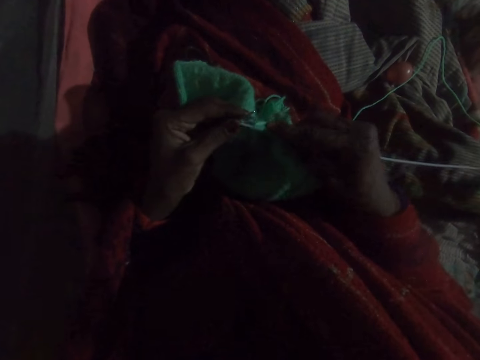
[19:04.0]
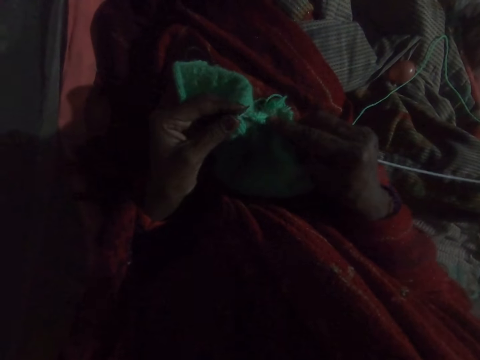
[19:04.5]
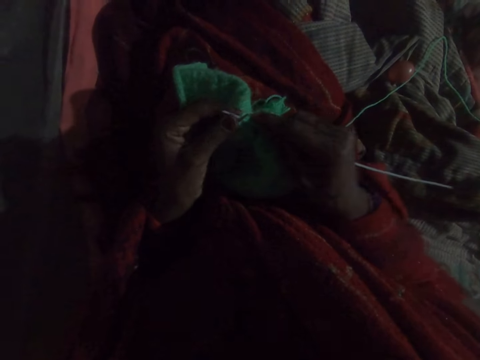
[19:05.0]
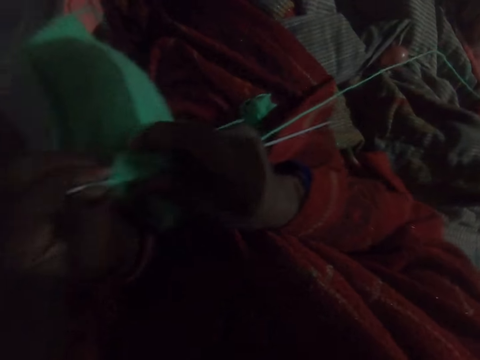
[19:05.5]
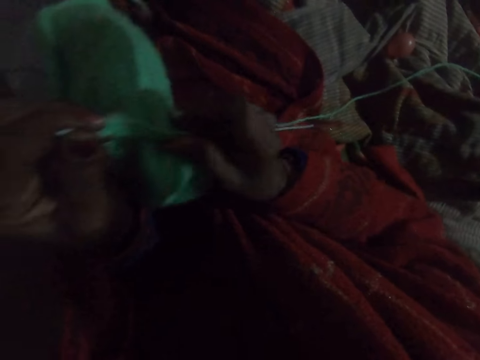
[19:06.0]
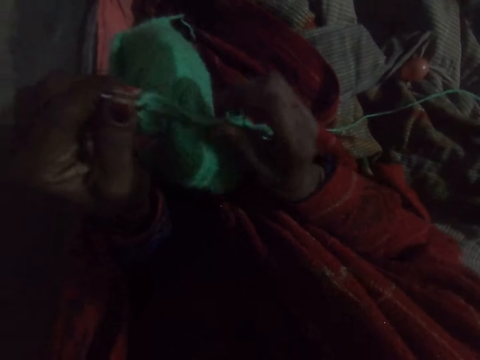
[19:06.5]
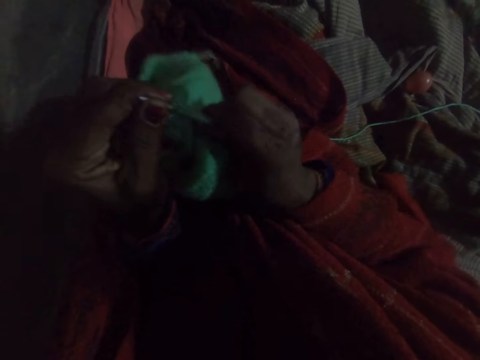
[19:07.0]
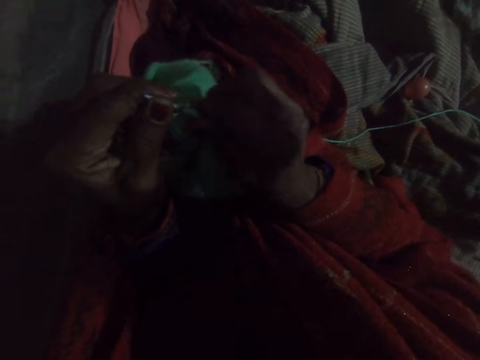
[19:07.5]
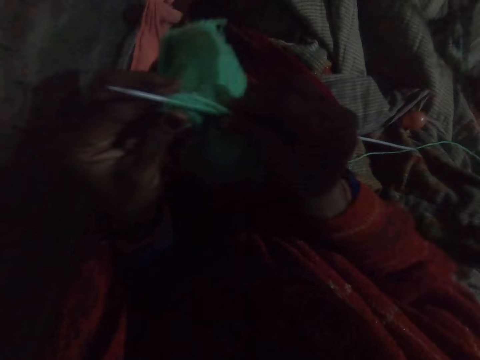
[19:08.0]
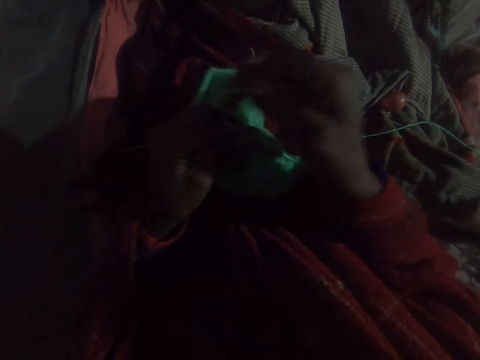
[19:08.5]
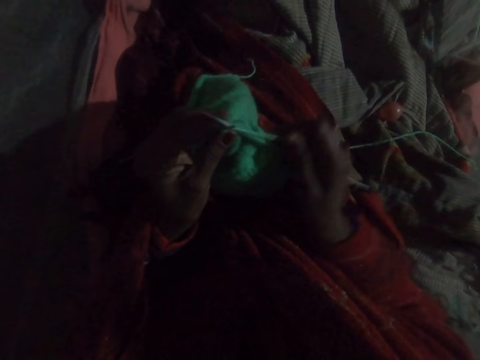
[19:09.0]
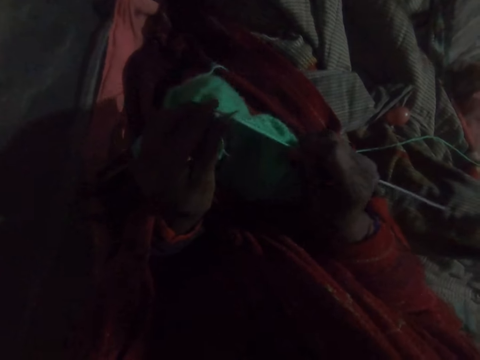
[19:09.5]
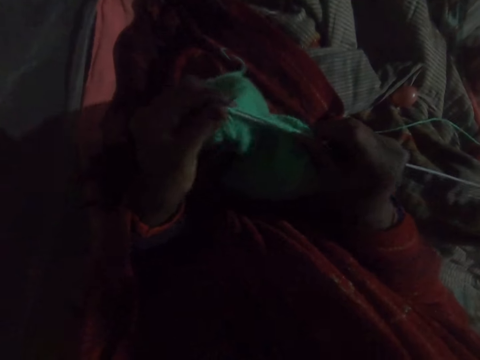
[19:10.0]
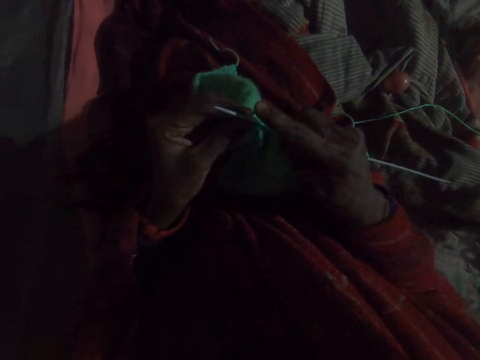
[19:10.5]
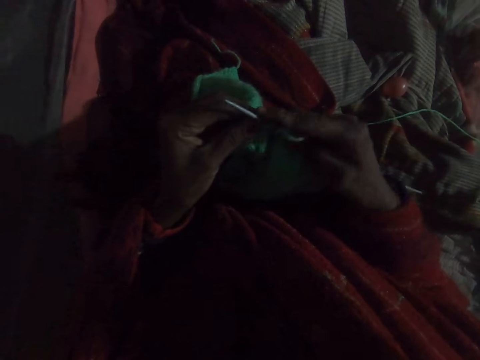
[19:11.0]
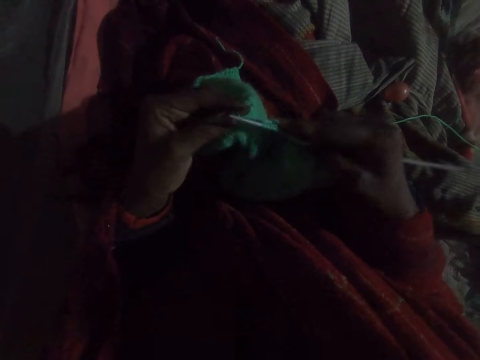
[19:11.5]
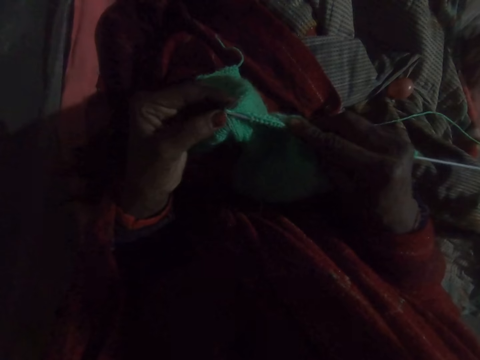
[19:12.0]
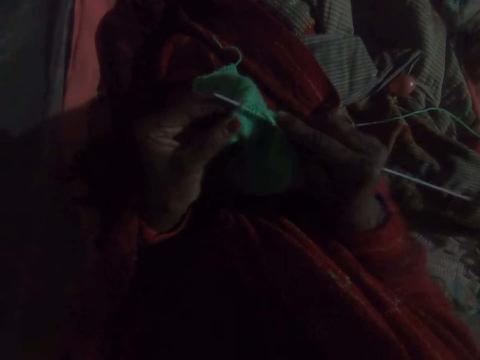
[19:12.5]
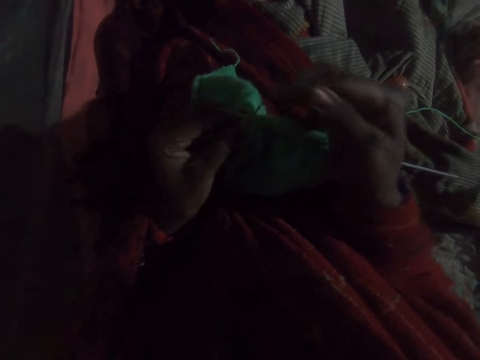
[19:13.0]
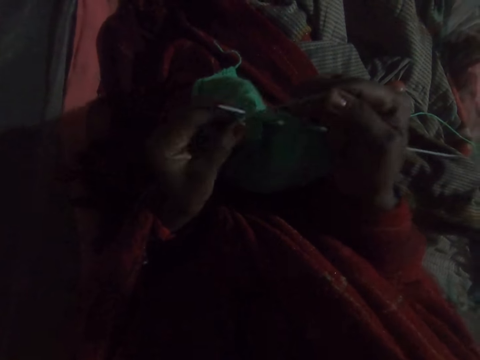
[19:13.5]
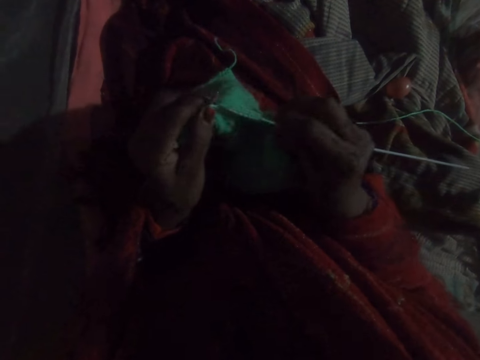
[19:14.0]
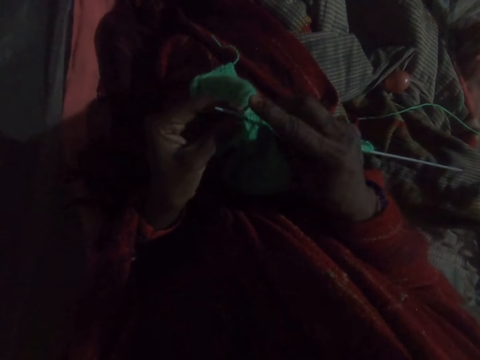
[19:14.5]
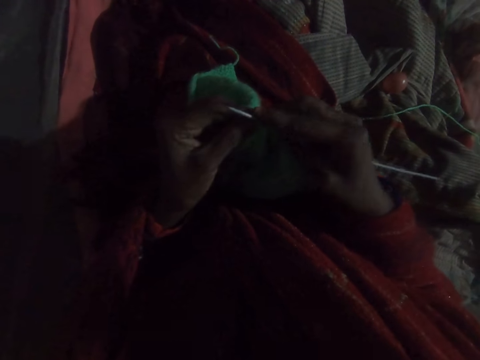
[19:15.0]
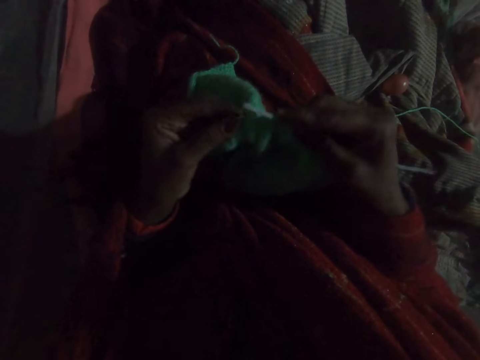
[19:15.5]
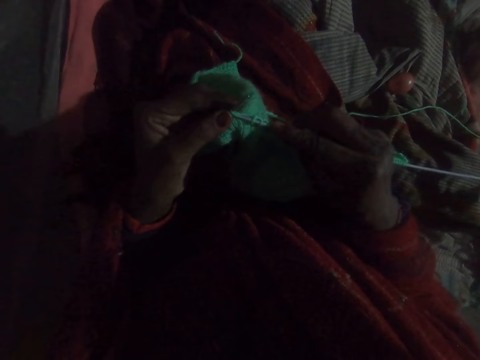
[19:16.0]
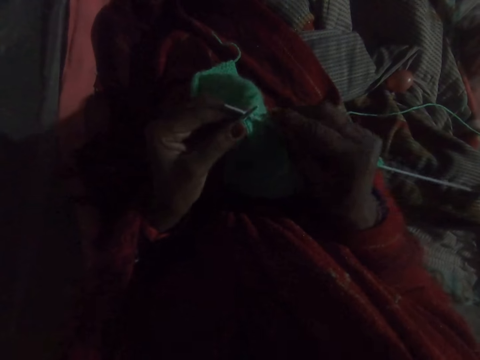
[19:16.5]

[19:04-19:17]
The camera wearer lifts up the knitted wool. She pulls the knitted wool towards her right hand. She pushes the fabric down on the knitting pin. She lowers the knitted wool towards her thighs. She knits the fabric with the knitting pin and yarn.

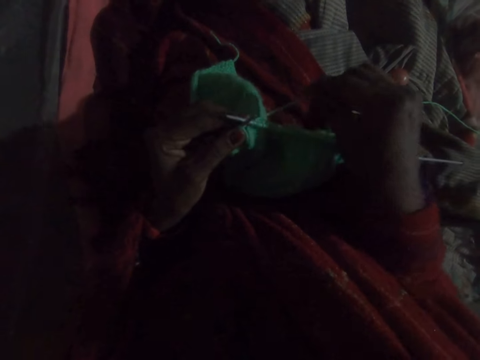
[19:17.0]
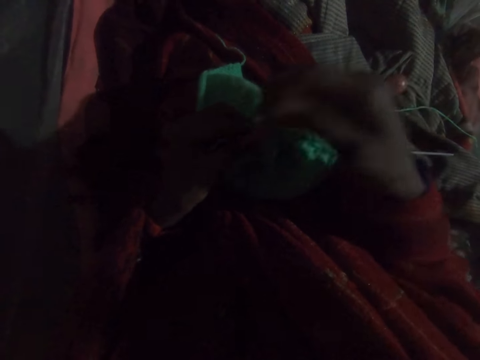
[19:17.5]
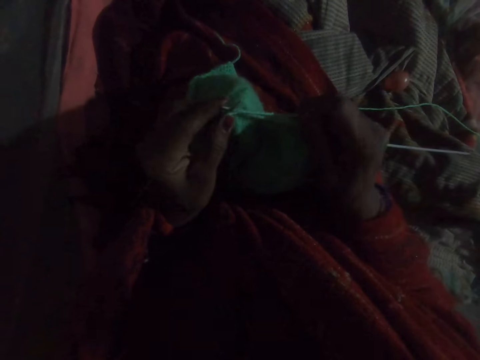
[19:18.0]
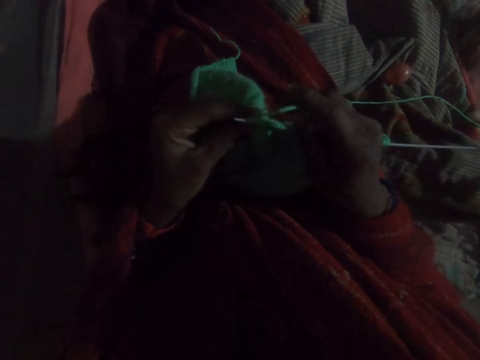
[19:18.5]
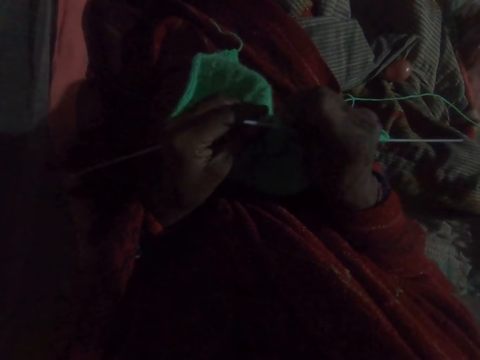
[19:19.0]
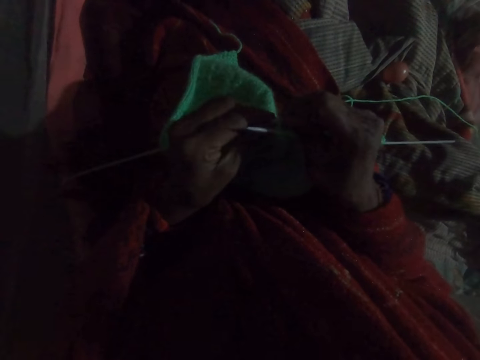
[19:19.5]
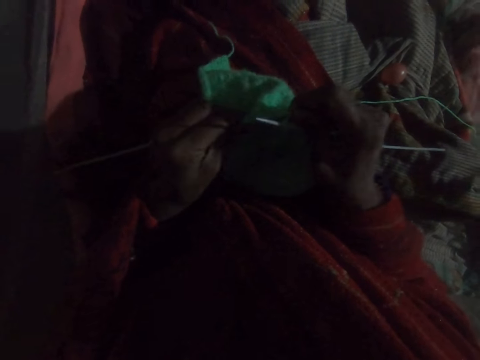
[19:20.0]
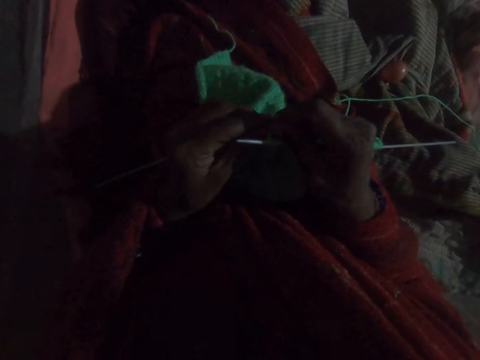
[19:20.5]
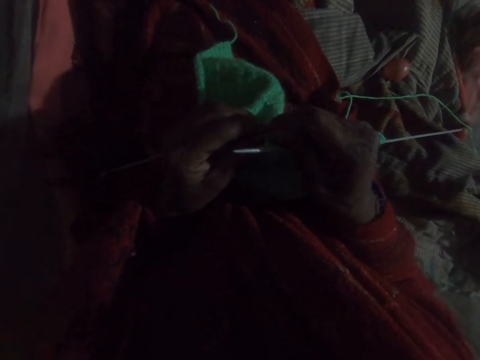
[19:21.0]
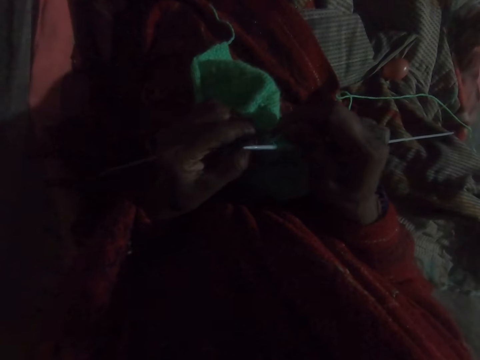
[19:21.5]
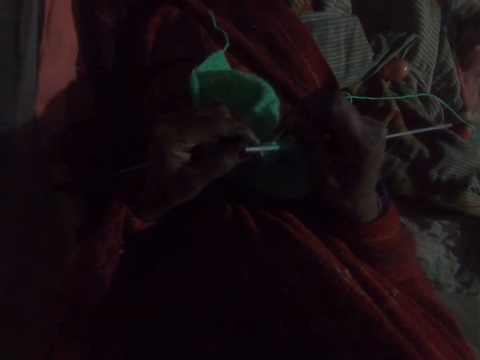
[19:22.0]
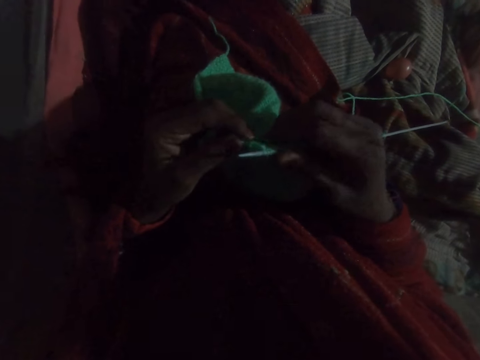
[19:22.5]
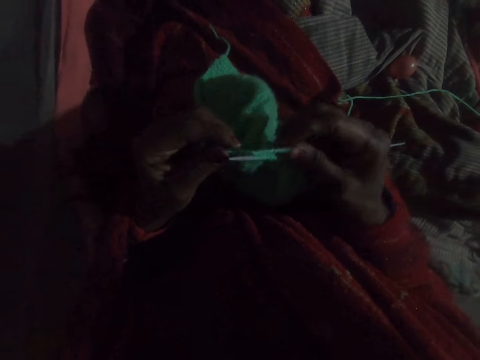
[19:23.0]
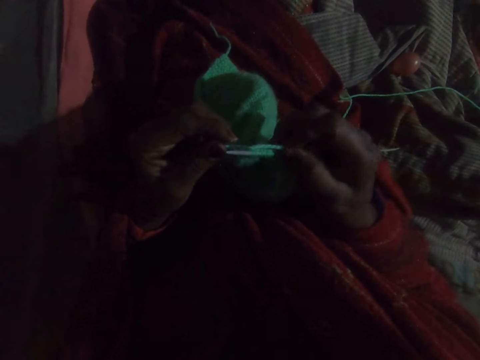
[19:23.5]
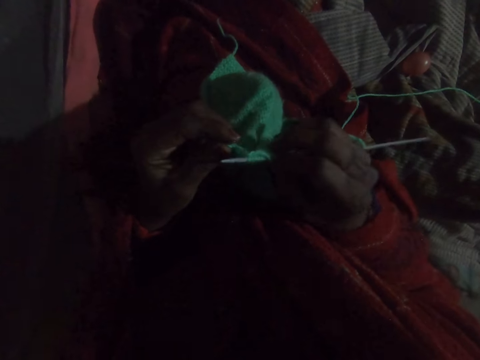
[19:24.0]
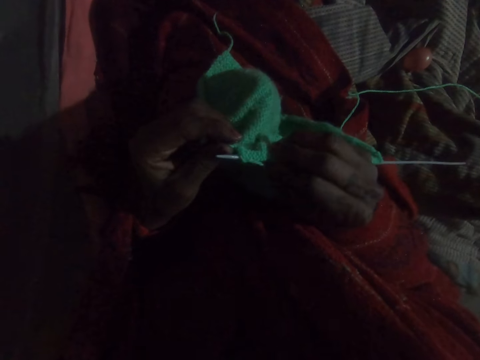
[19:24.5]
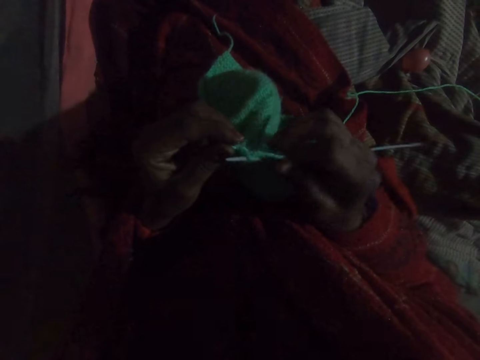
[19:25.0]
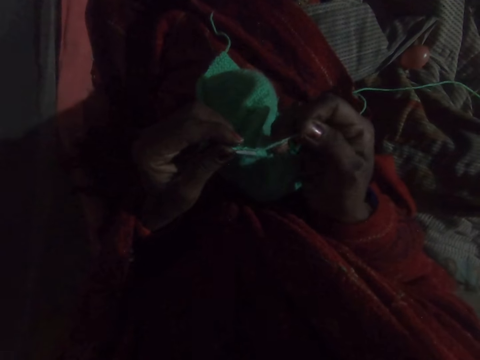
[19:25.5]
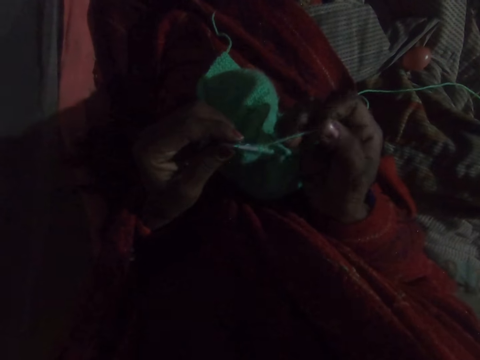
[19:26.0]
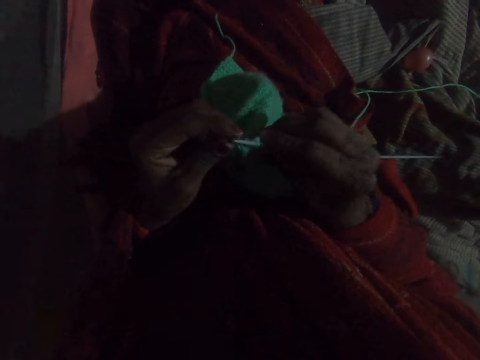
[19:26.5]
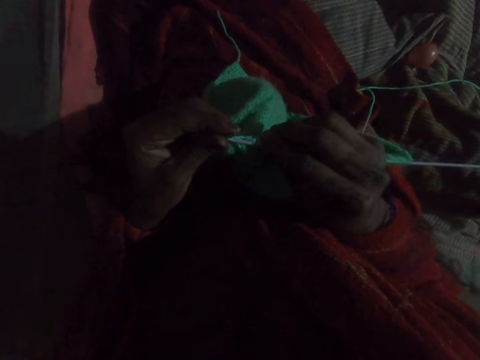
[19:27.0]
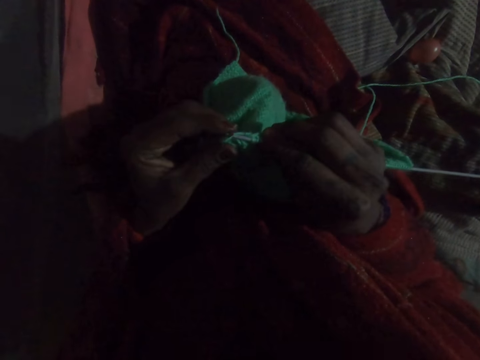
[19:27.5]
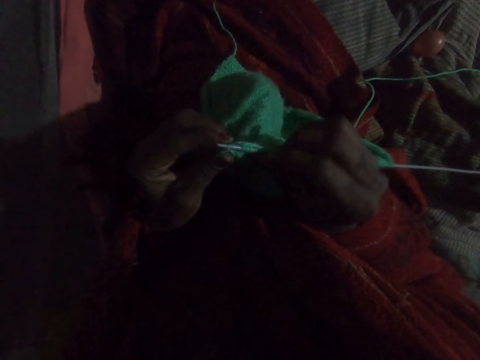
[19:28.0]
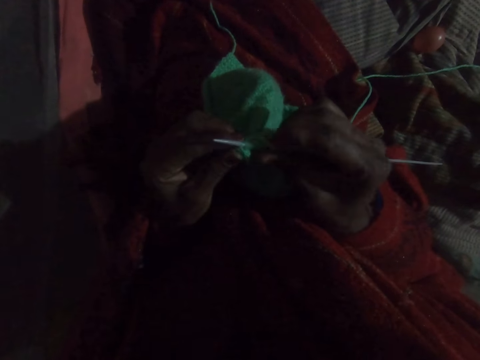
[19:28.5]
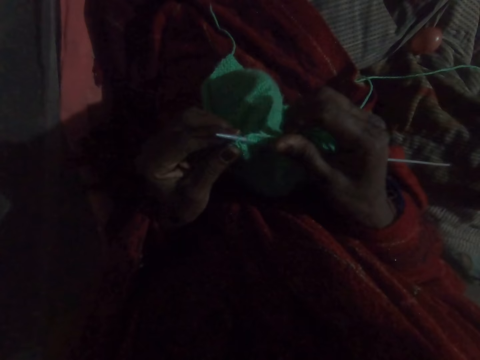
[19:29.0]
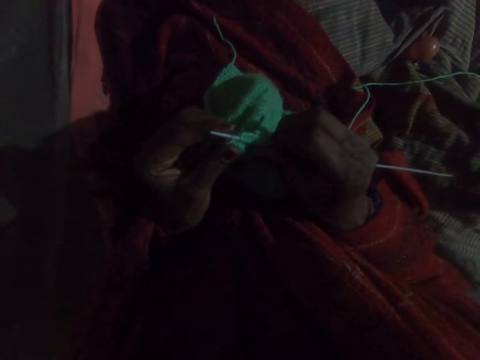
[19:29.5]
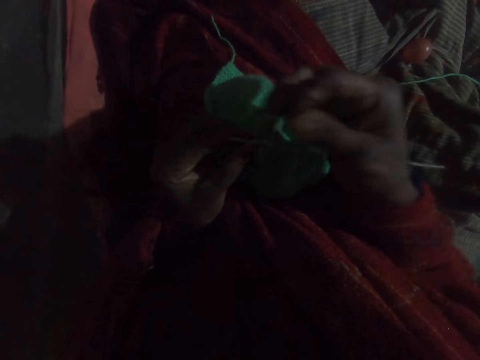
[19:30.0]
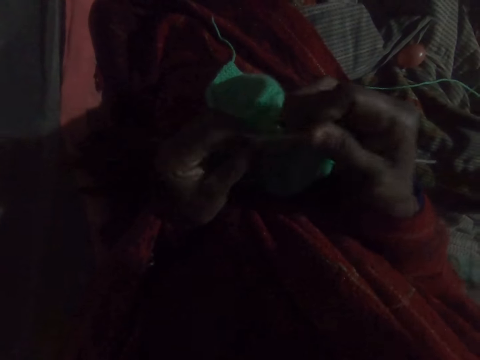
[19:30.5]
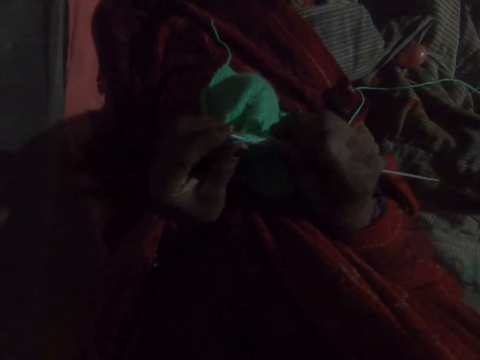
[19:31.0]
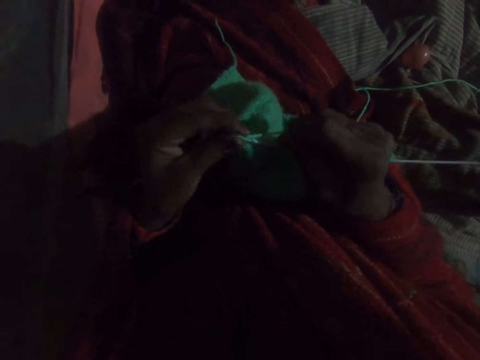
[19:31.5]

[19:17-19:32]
The camera wearer pushes the knitted wool towards her right hand. She holds the knitted wool with both her hands. She pulls on the wool with her right hand. She knits the wool with the knitting needles.
